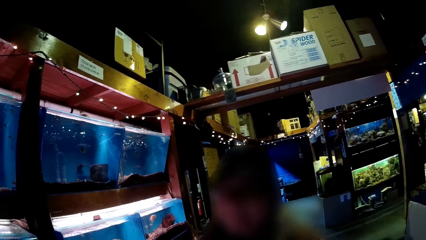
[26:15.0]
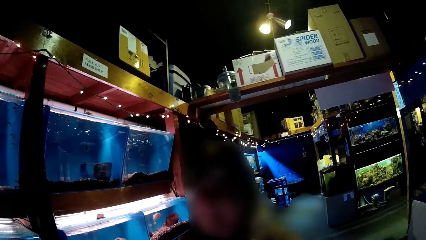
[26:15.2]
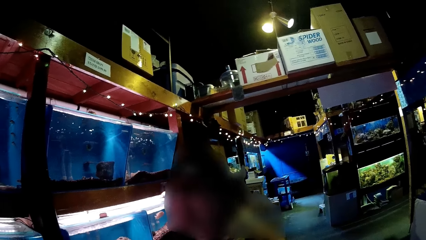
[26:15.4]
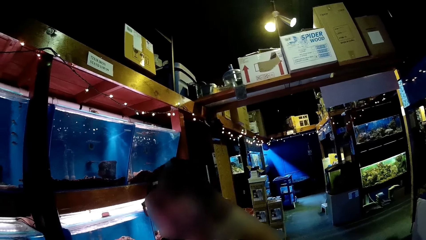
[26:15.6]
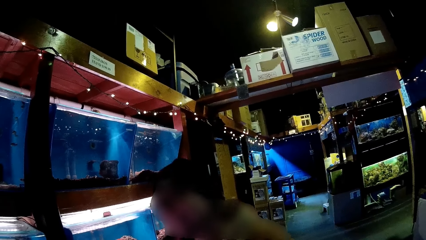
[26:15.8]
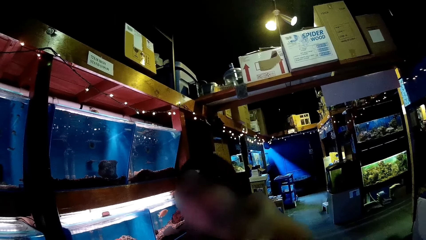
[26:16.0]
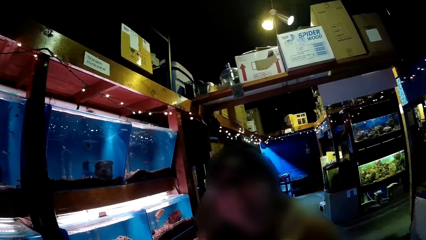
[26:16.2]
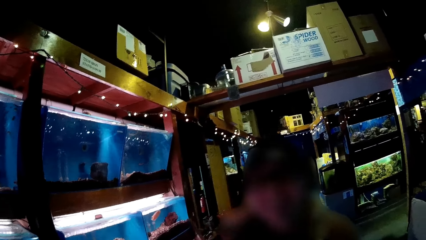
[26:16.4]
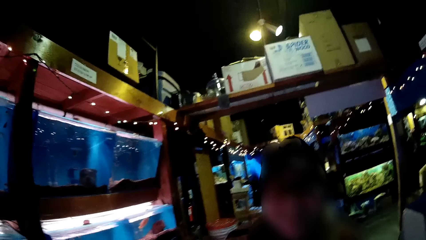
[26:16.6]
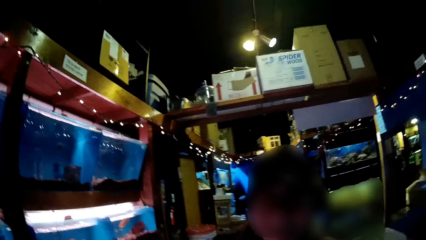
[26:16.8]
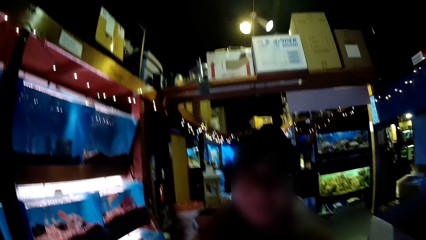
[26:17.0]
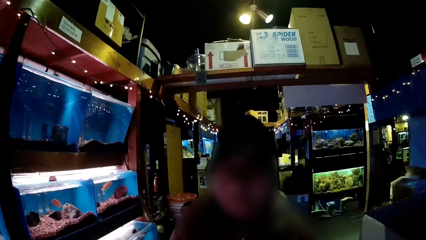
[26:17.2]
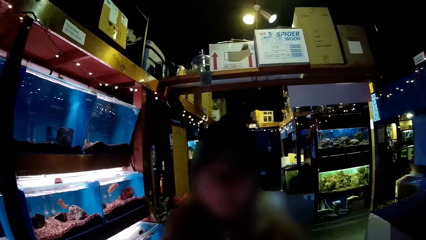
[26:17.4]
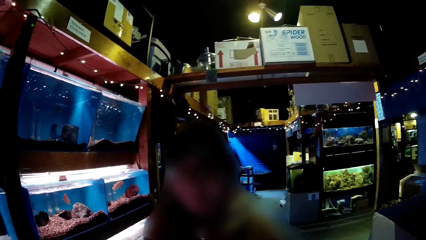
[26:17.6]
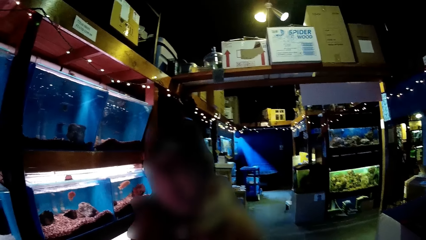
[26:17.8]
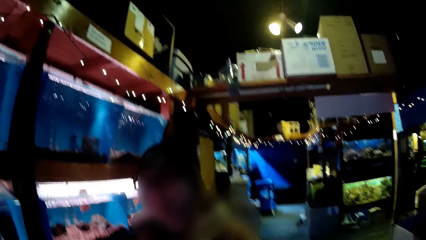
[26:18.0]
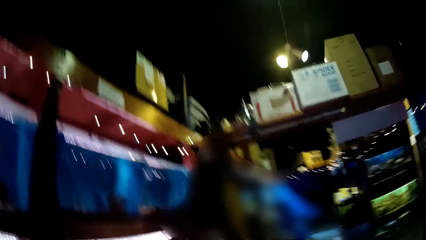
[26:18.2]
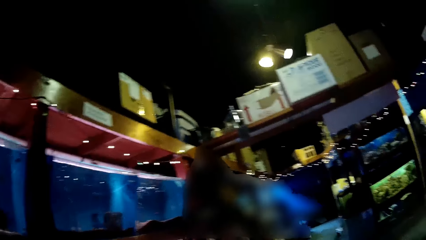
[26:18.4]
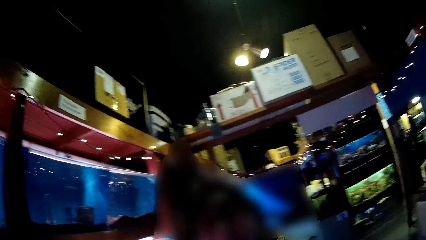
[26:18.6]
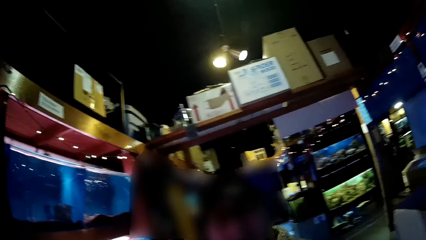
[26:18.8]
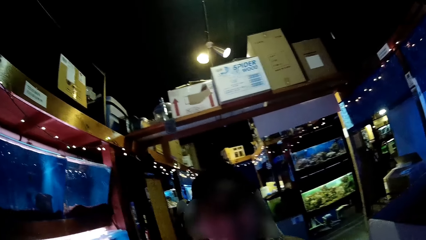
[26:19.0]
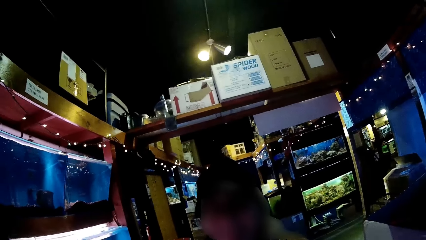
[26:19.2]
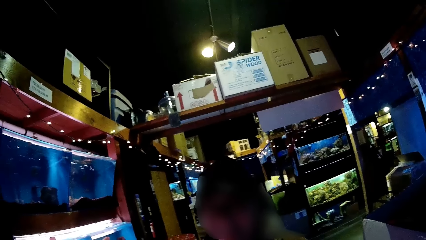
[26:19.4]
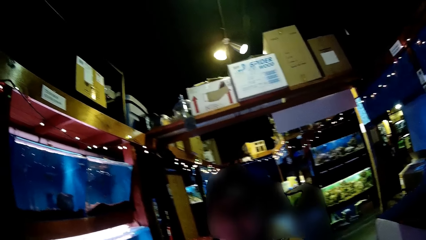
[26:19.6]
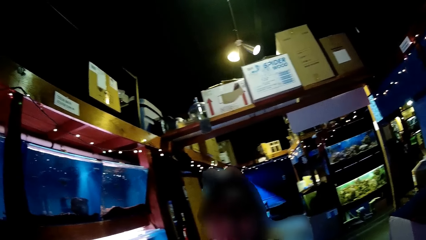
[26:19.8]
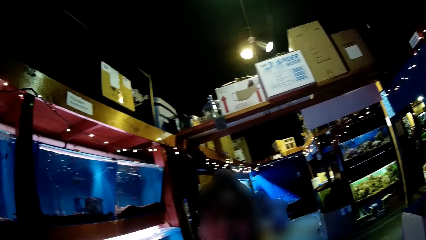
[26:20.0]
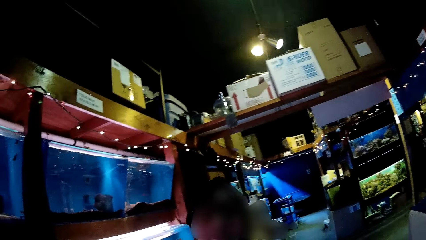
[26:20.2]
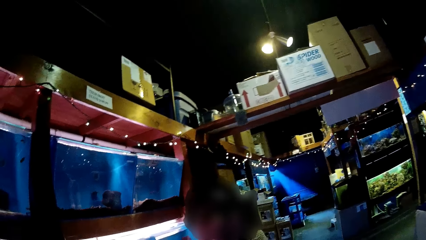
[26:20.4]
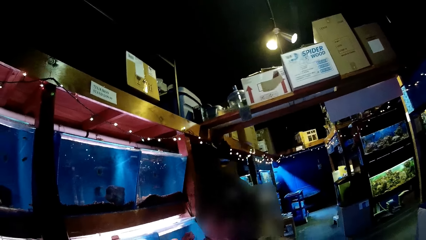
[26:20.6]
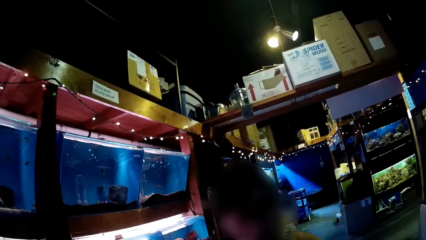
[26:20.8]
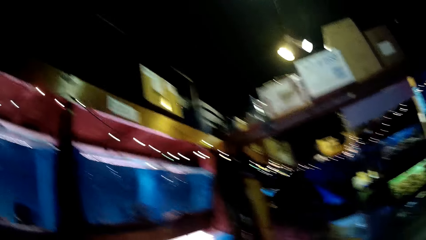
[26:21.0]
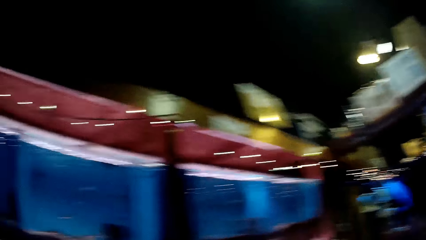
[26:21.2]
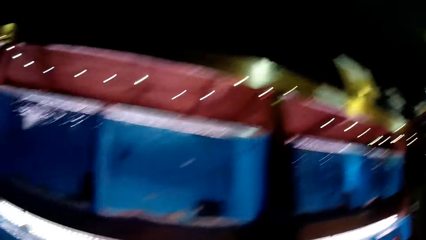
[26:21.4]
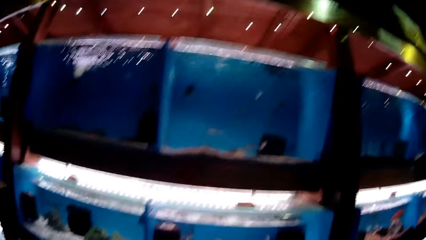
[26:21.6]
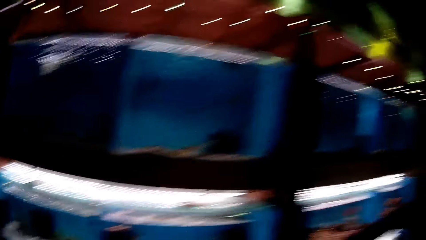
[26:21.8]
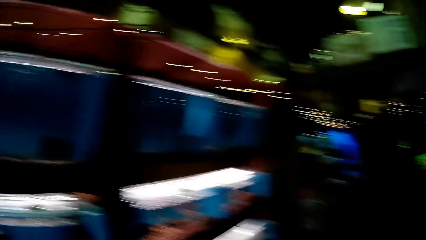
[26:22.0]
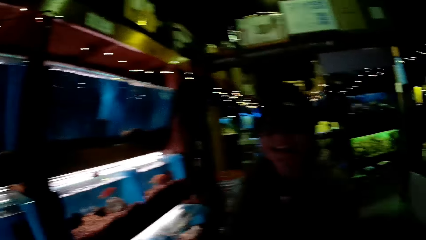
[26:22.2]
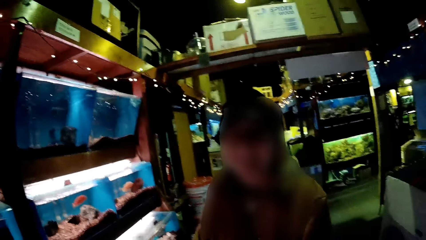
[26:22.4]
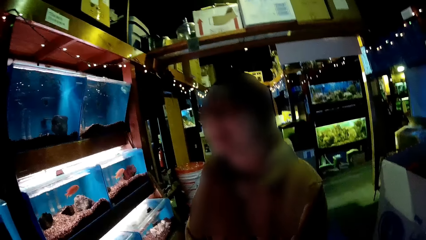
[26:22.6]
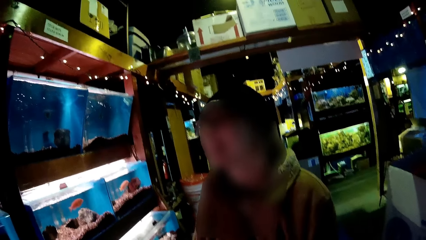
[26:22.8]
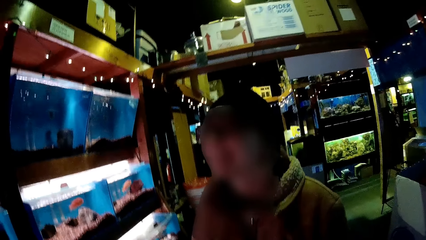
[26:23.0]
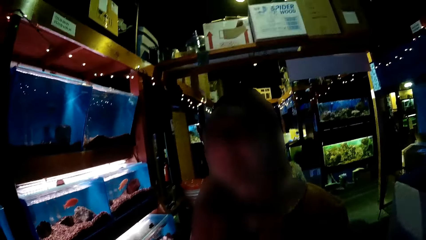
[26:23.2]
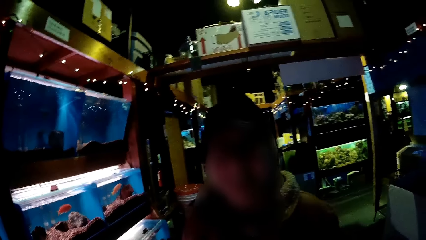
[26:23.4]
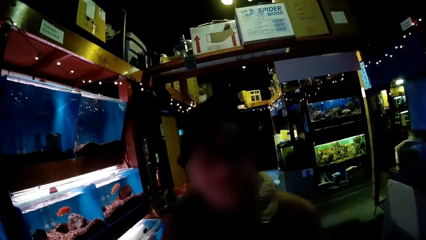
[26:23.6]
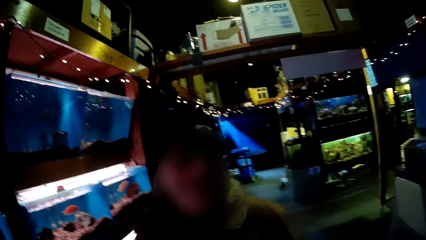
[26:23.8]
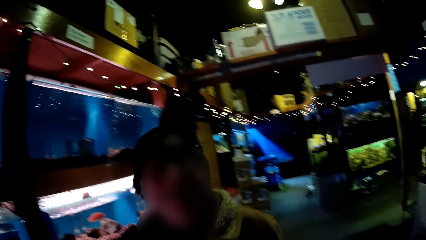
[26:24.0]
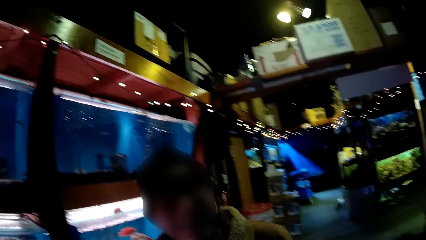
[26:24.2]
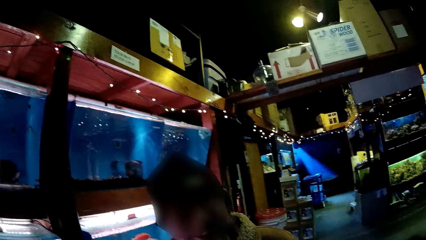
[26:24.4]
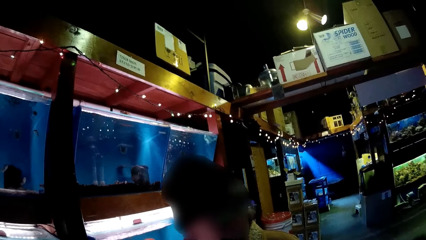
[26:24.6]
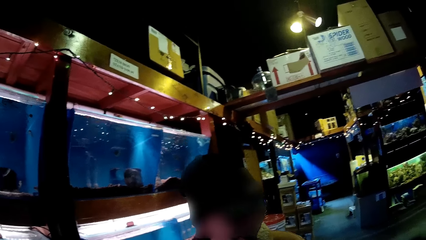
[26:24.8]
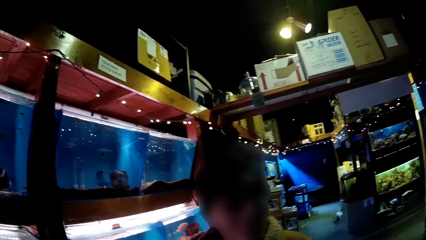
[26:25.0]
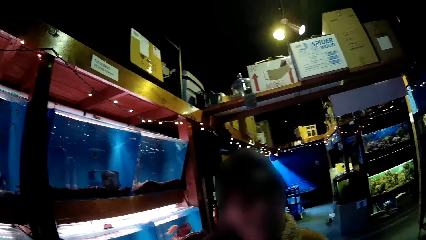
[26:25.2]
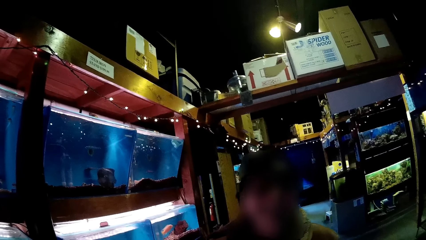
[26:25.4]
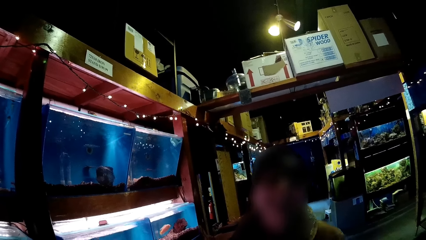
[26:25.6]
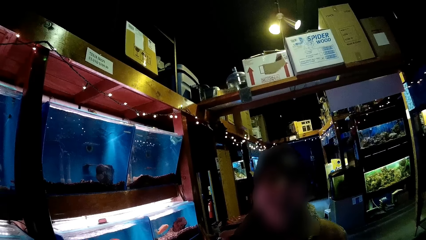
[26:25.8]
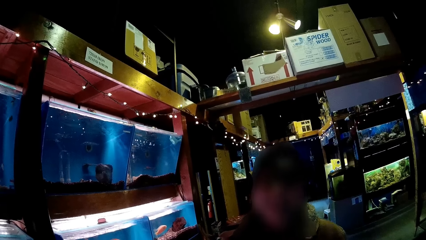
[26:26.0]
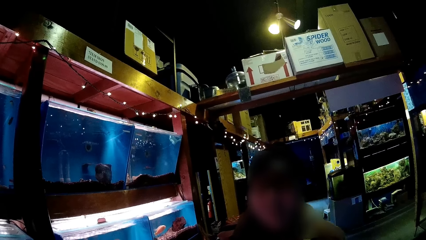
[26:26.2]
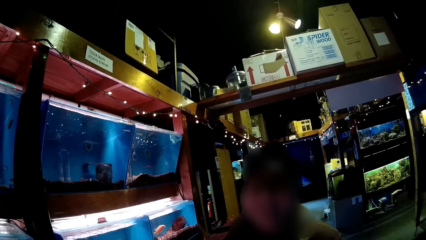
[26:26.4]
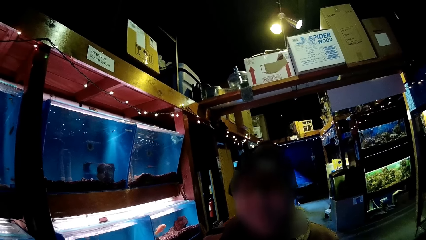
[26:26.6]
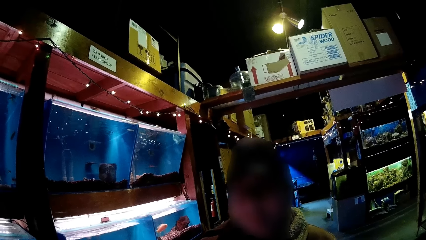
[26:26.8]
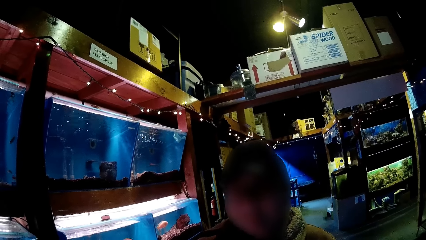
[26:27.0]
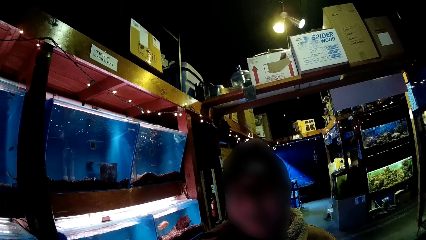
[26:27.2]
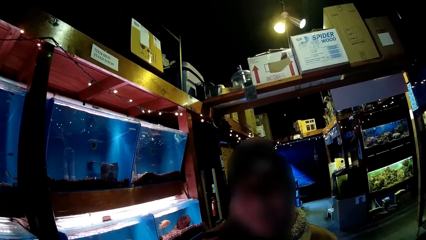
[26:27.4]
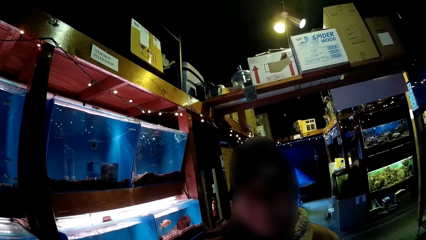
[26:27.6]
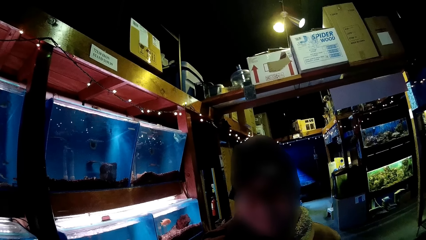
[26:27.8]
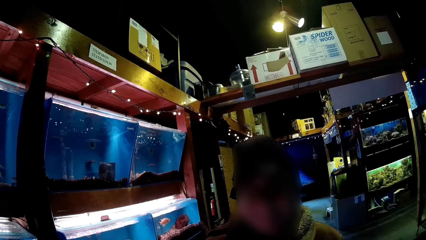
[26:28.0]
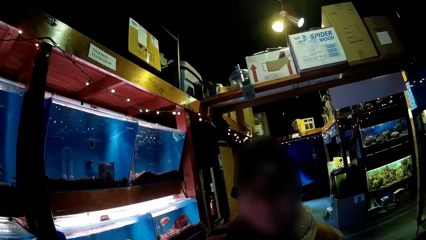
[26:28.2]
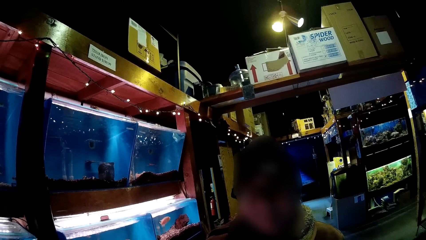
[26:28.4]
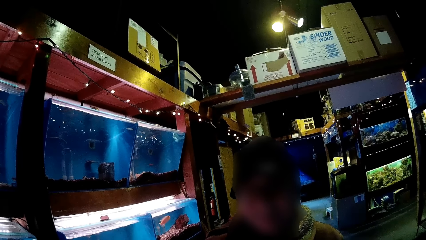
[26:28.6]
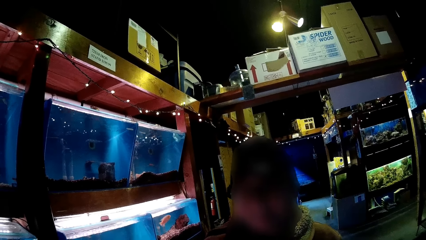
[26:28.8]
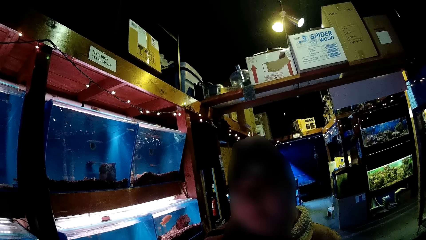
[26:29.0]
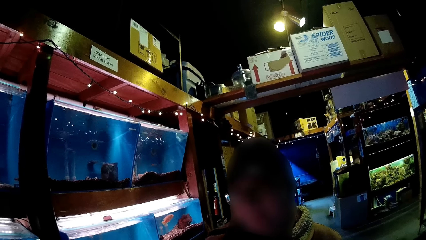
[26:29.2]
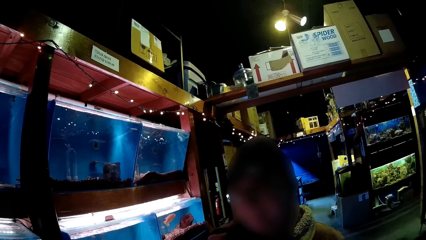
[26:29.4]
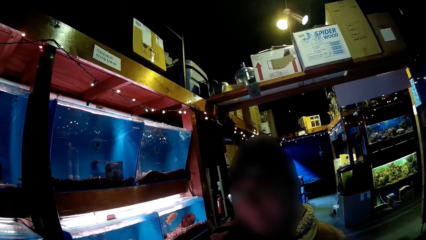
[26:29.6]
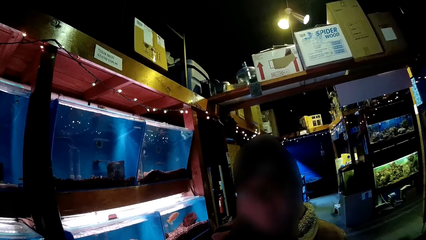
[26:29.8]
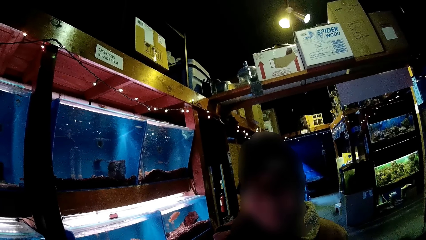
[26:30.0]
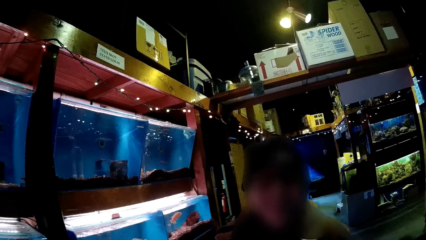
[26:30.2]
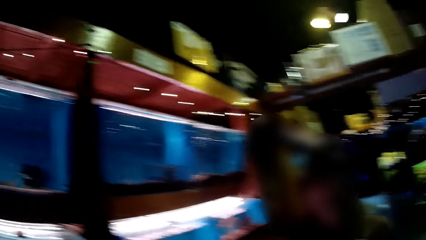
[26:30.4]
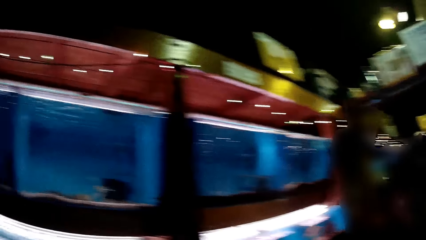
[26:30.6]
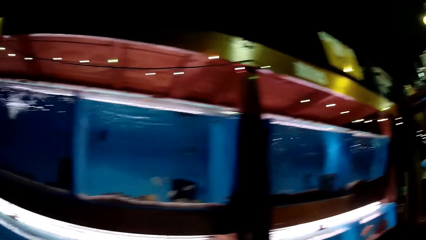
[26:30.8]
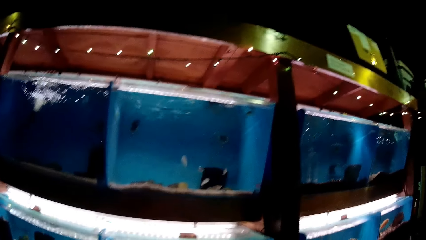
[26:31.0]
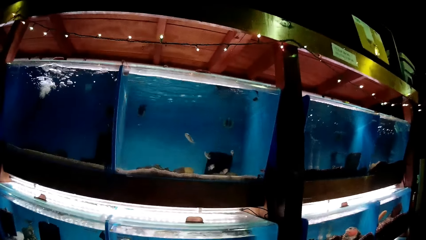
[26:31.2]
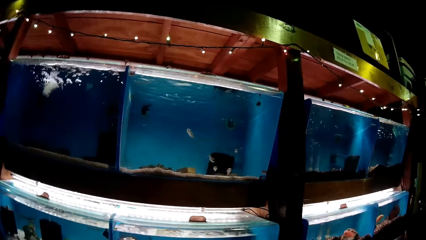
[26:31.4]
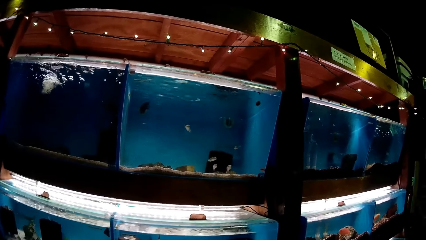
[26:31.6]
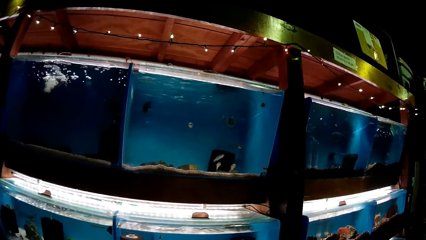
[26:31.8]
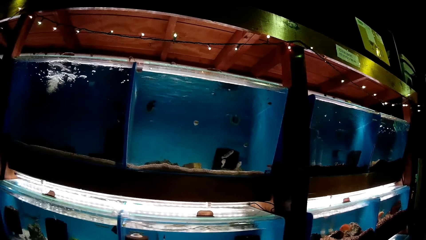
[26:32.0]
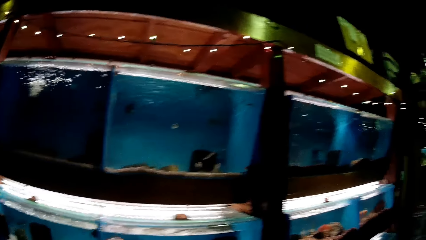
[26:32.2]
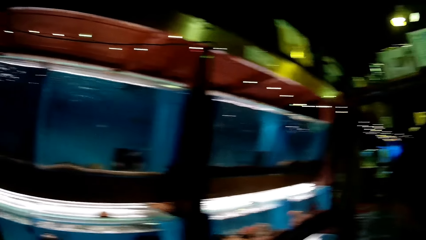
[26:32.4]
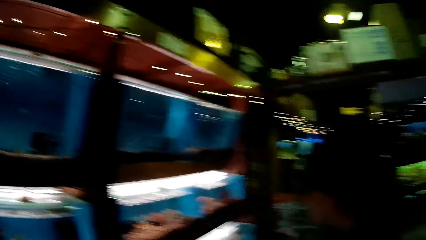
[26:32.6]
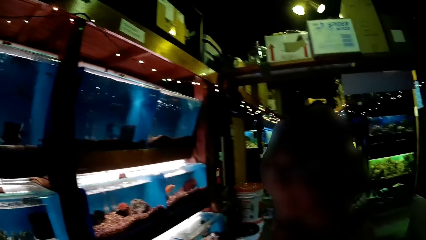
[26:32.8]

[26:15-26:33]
The camera wearer looks at an aquarium. A woman talks to the camera wearer. The camera wearer stares at fish in a glass transparent tank.
